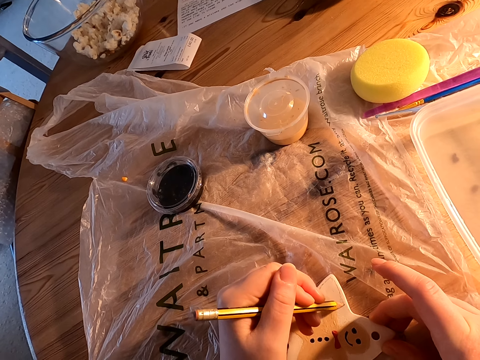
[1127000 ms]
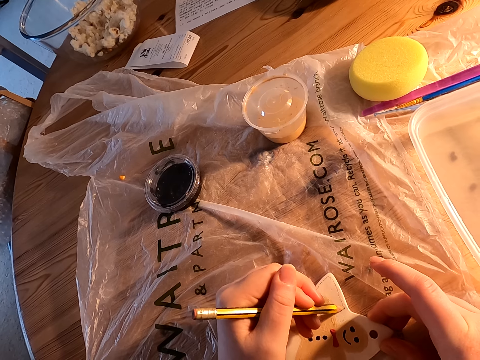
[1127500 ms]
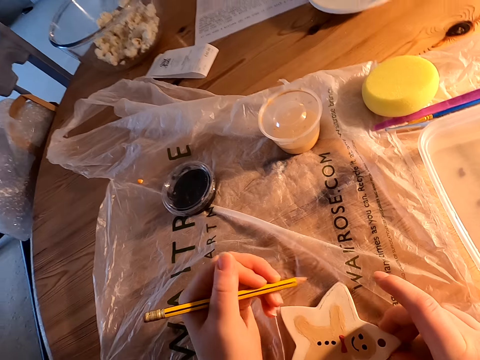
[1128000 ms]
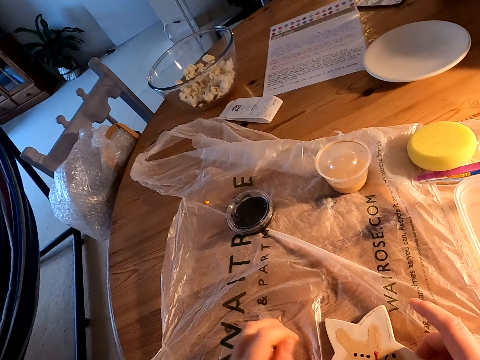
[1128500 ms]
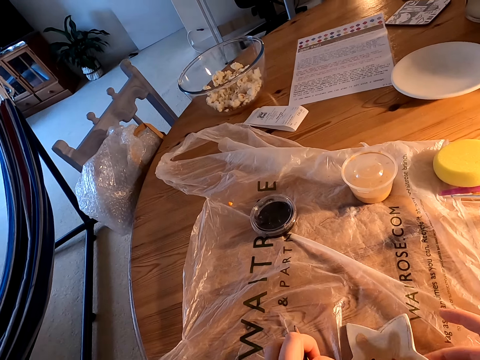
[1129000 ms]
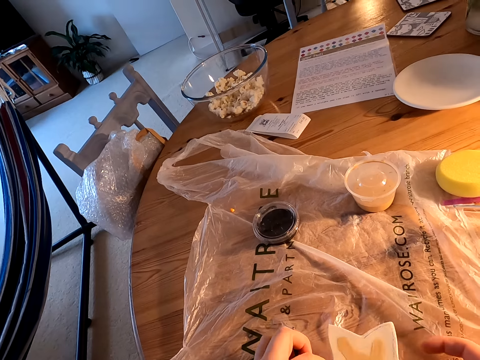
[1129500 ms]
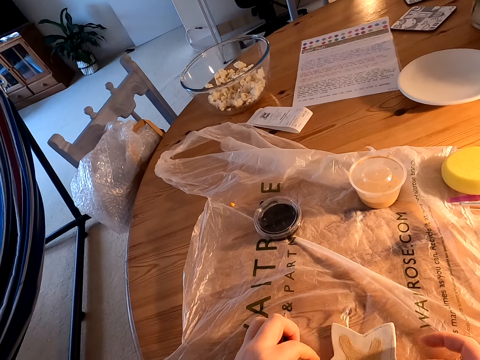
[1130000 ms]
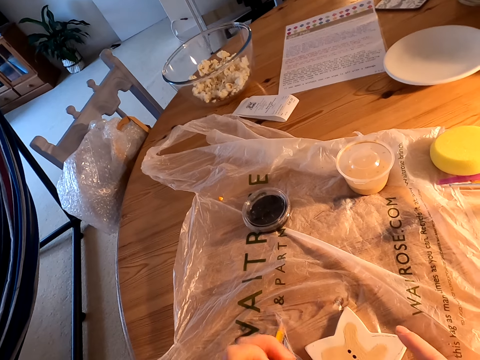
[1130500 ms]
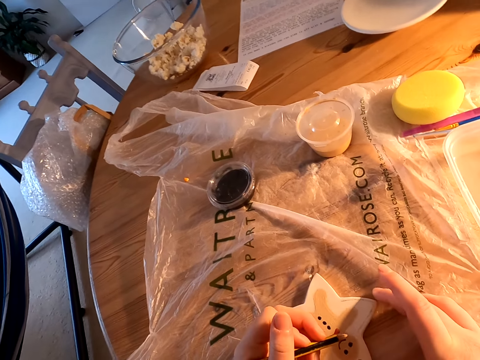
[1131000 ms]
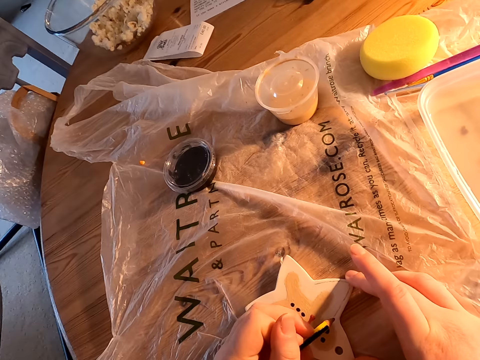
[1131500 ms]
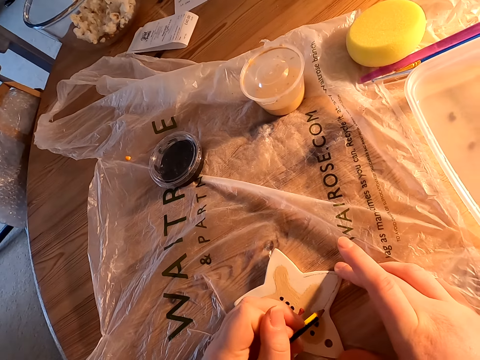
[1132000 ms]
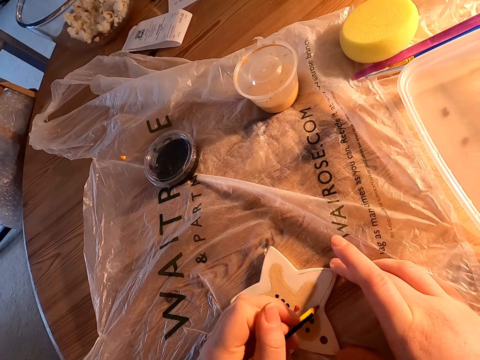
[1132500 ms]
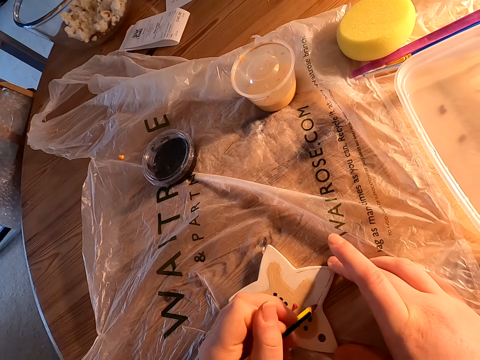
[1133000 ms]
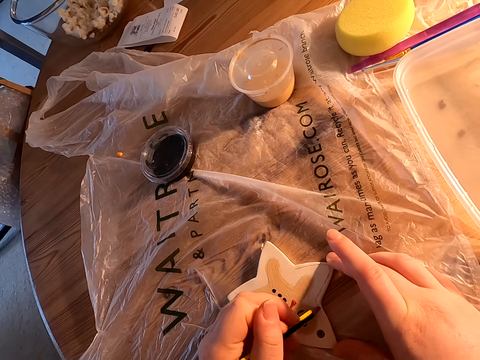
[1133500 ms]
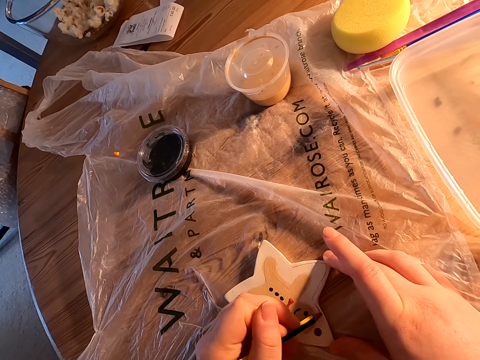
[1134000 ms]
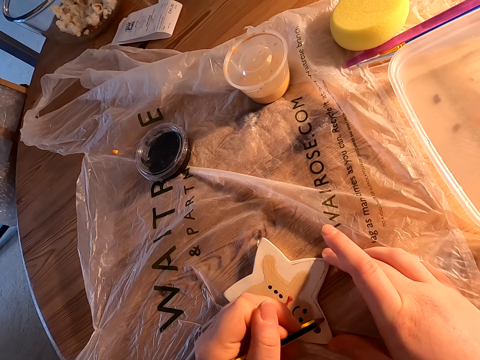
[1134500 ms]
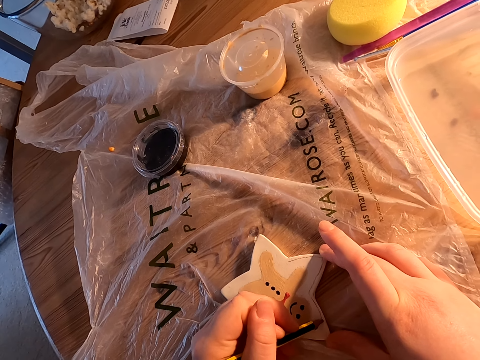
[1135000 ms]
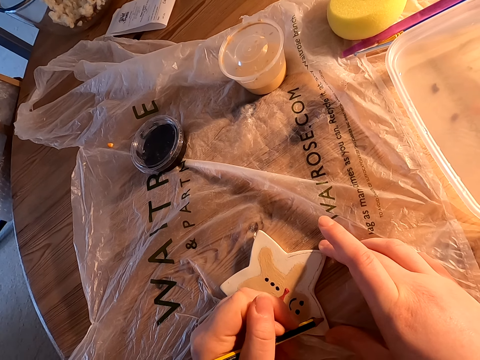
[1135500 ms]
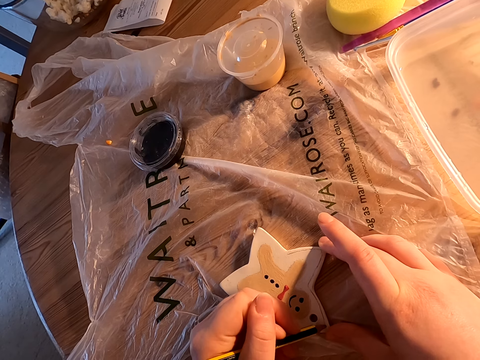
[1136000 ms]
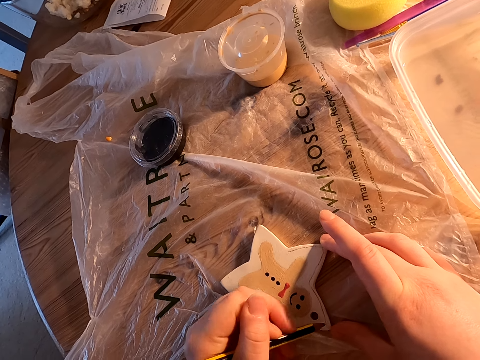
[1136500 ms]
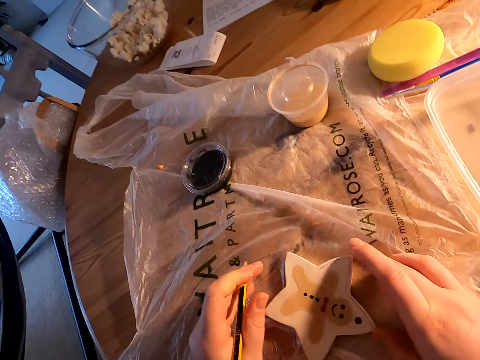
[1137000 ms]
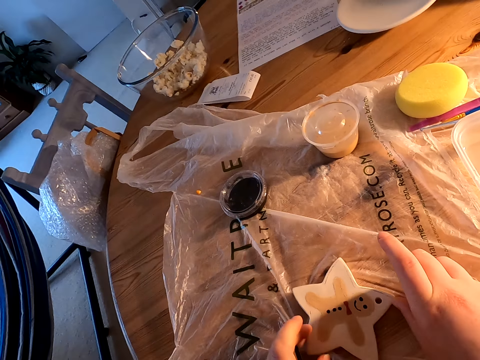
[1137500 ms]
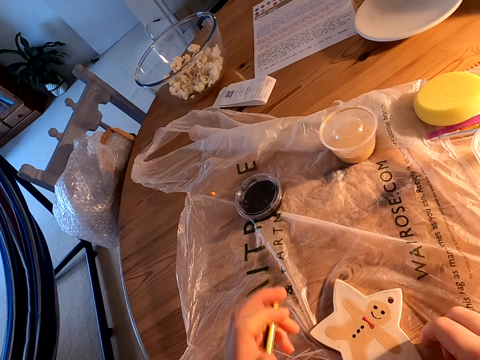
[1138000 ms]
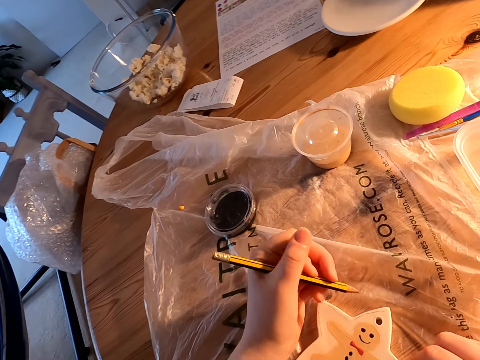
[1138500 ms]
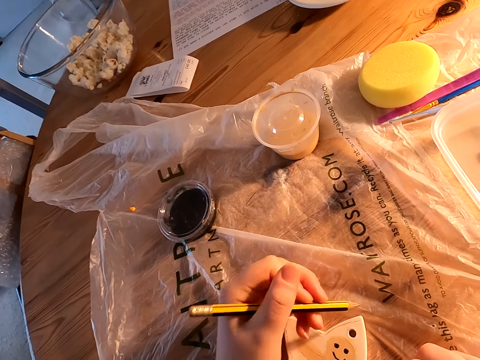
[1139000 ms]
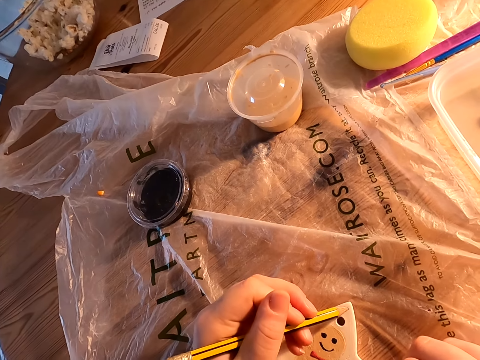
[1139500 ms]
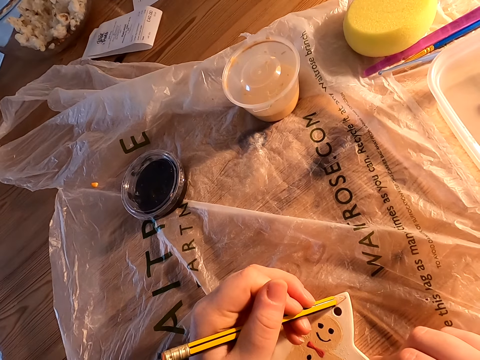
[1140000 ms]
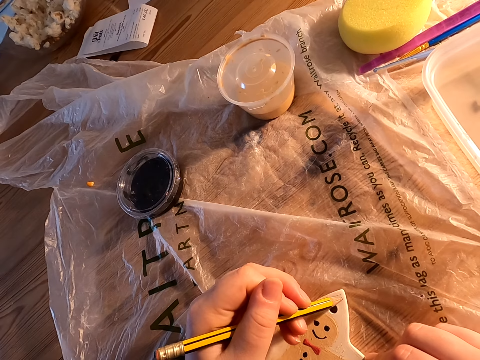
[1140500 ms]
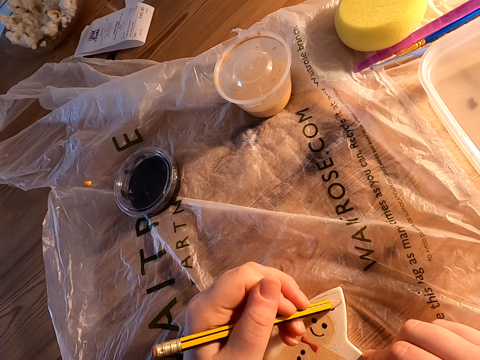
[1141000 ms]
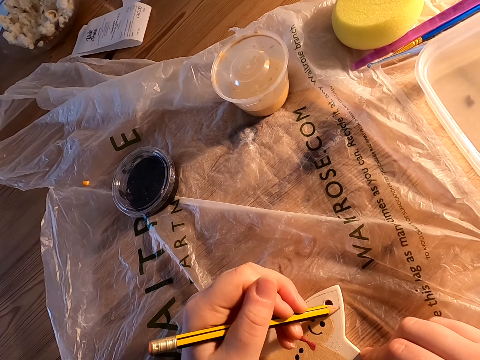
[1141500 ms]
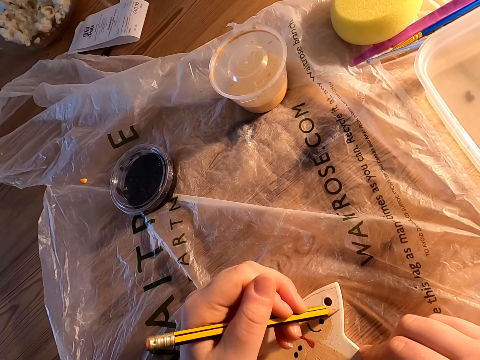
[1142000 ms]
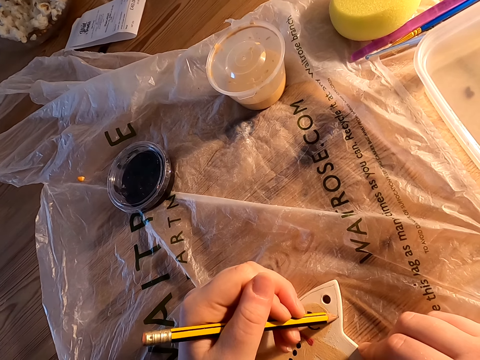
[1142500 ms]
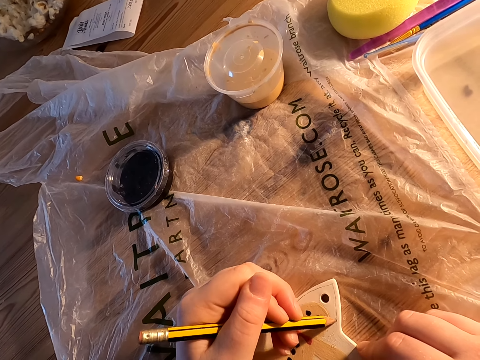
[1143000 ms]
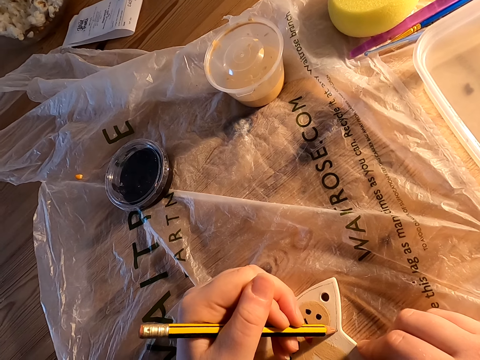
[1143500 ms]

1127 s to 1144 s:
The camera wearer moves something on the table with his right hand. He draws a line on the object with a pencil. He moves something on the table with his right hand. He draws a line on the object with a pencil.

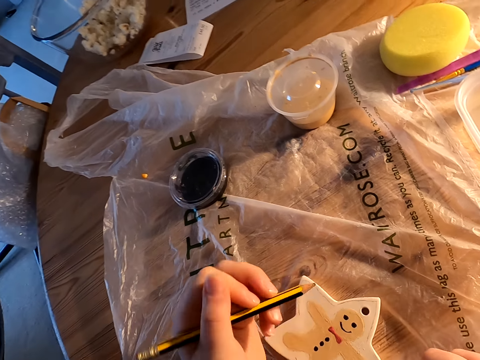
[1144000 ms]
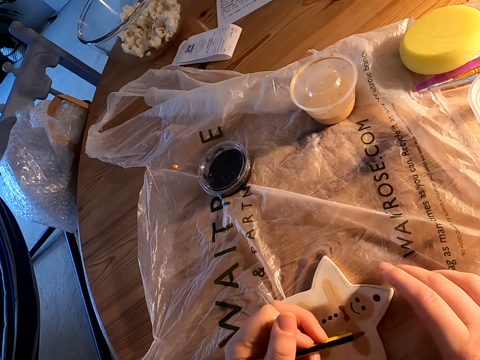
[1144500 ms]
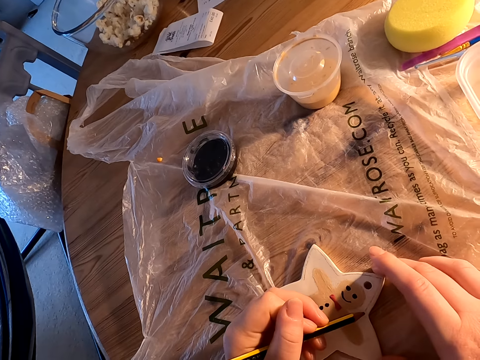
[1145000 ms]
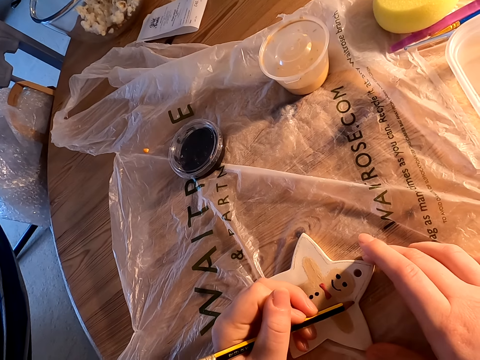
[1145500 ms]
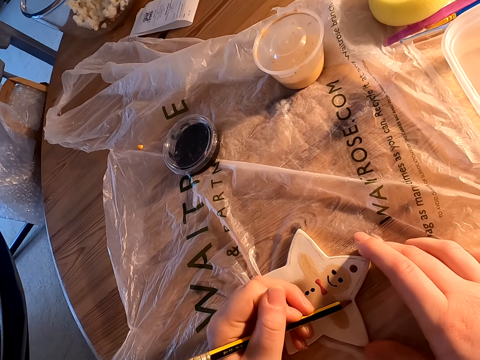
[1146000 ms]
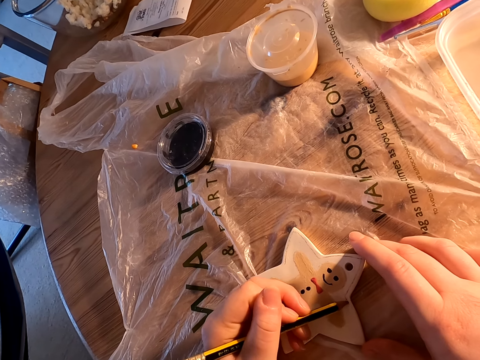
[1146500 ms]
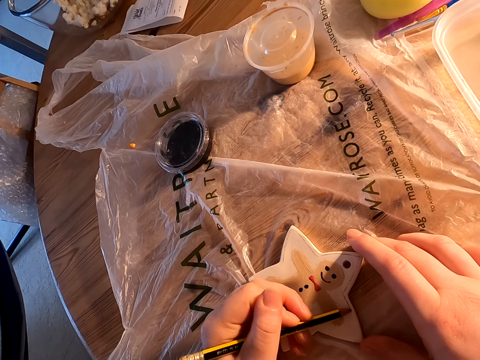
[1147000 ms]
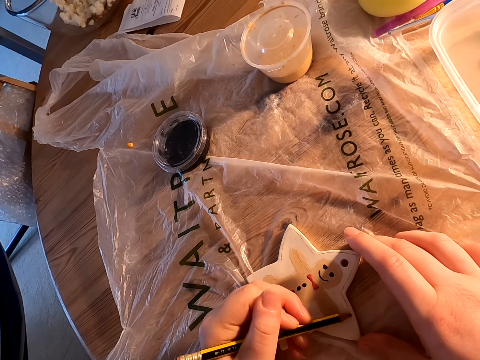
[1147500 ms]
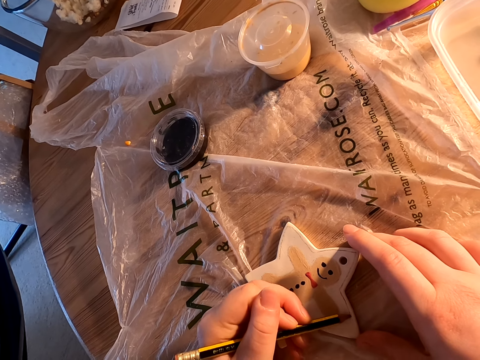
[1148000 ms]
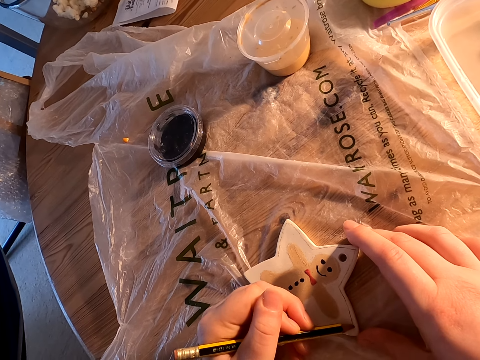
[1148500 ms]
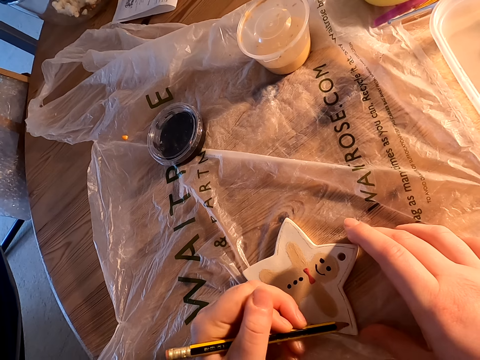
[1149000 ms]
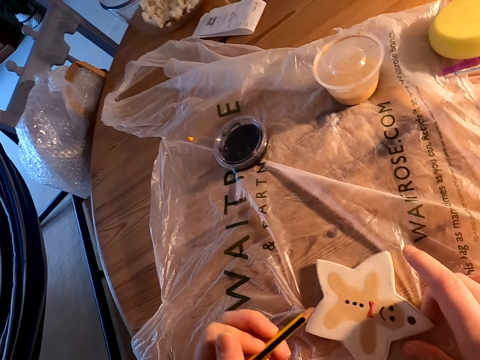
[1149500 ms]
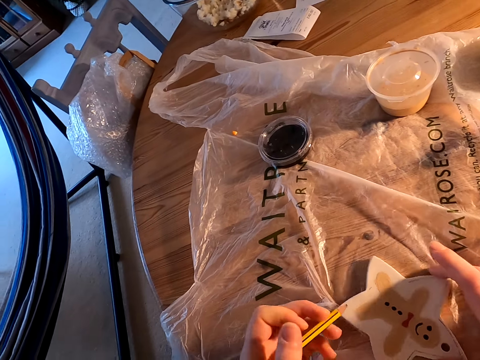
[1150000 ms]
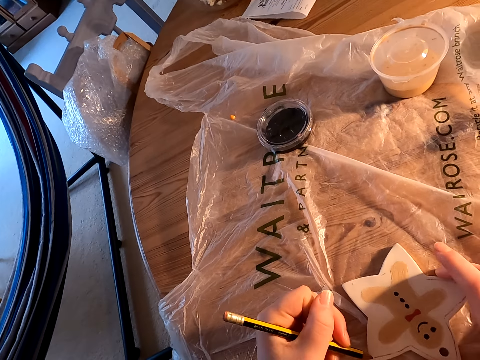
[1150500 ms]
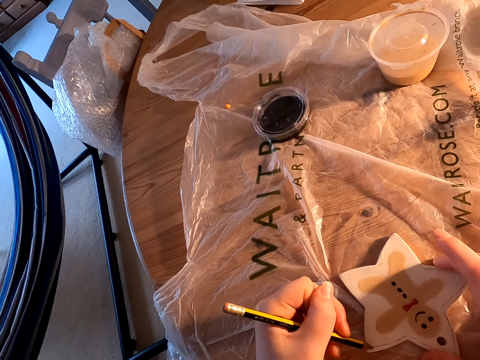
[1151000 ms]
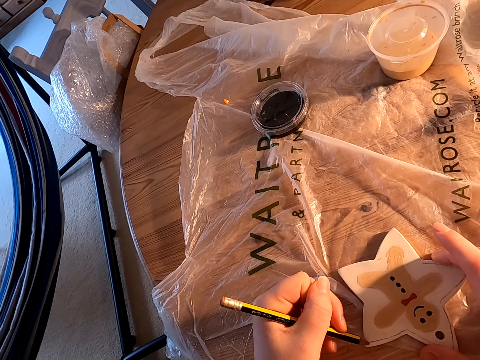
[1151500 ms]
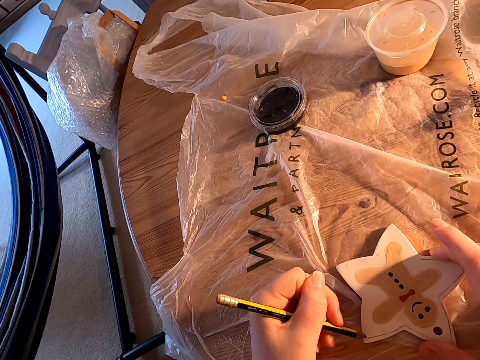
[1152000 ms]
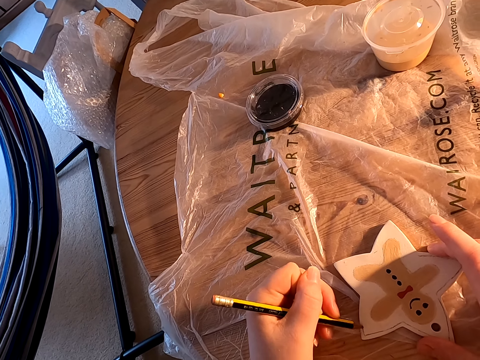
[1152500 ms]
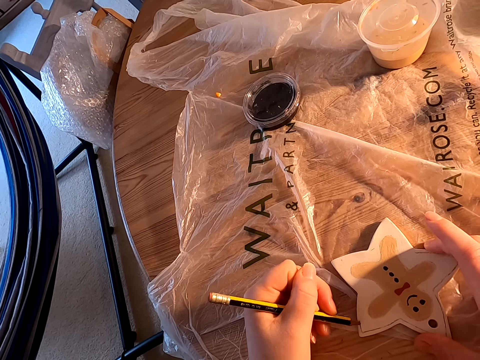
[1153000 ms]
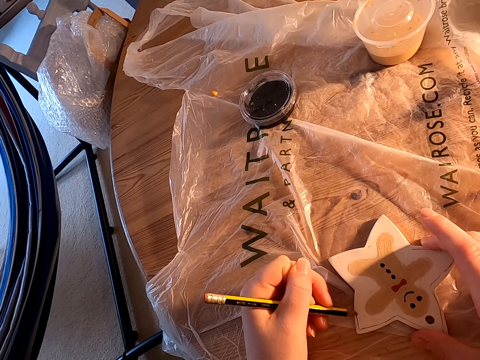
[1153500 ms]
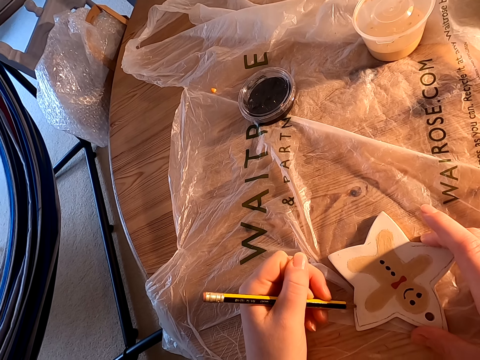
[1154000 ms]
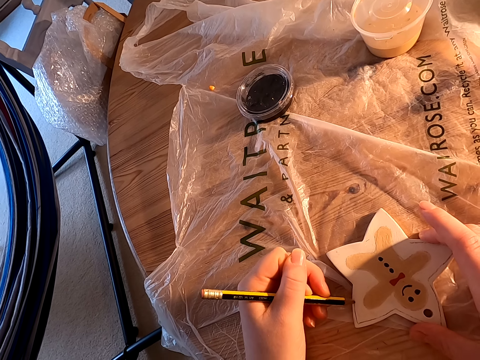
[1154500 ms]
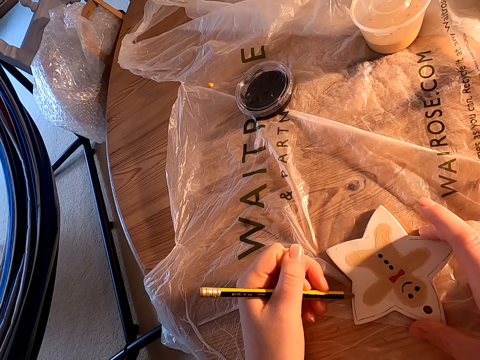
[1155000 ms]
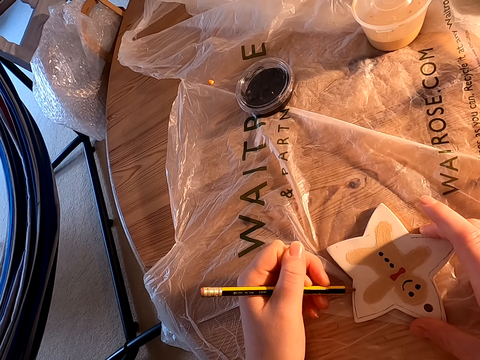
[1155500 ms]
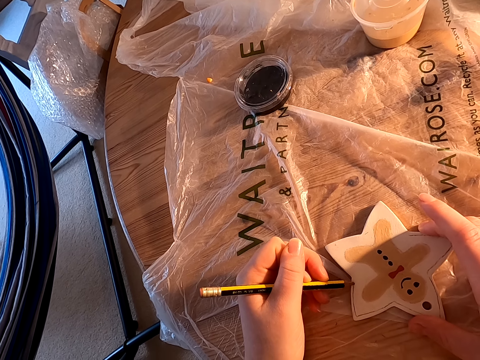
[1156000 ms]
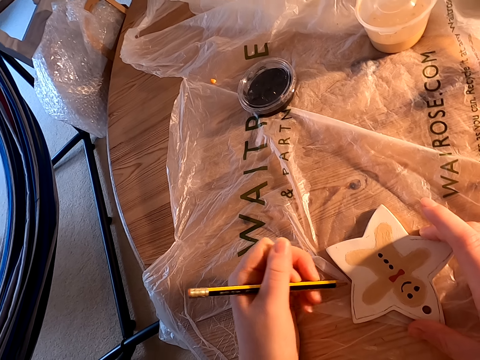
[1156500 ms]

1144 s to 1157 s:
The camera wearer moves something on the table with his right hand. He draws a line on the object with a pencil.
